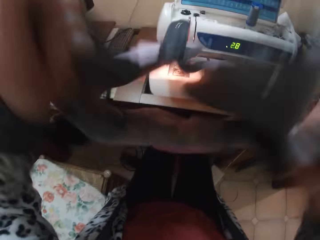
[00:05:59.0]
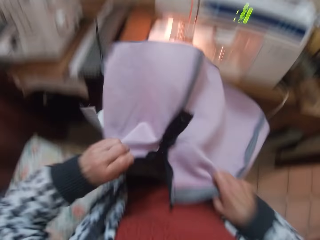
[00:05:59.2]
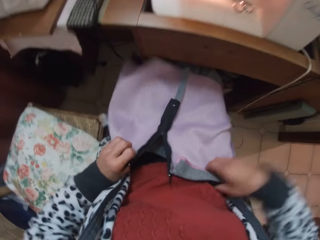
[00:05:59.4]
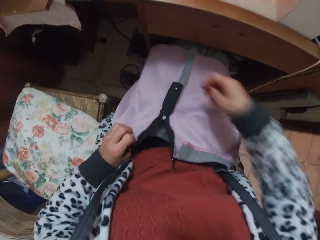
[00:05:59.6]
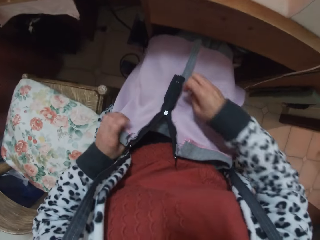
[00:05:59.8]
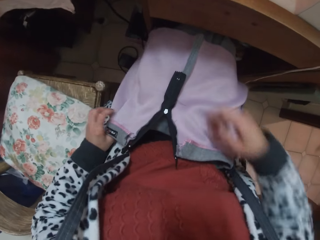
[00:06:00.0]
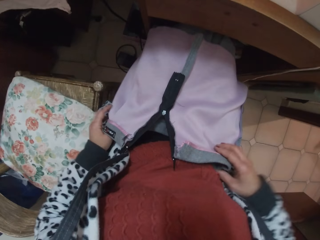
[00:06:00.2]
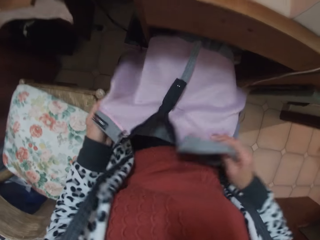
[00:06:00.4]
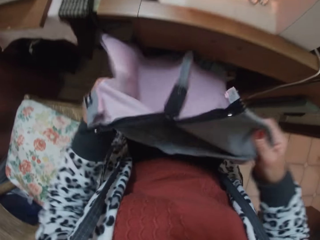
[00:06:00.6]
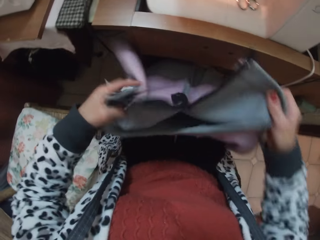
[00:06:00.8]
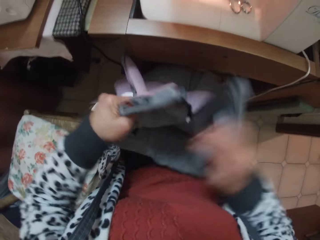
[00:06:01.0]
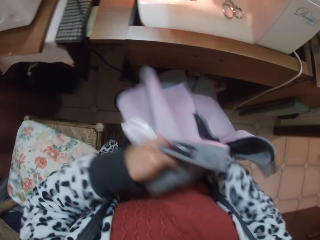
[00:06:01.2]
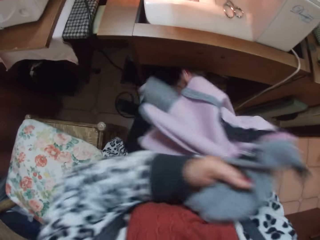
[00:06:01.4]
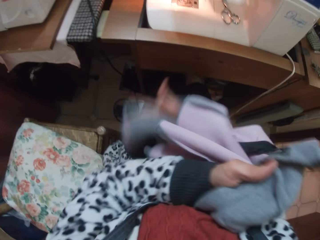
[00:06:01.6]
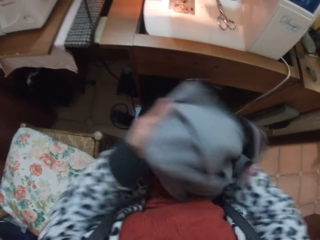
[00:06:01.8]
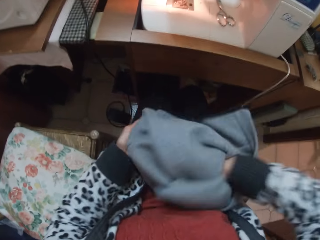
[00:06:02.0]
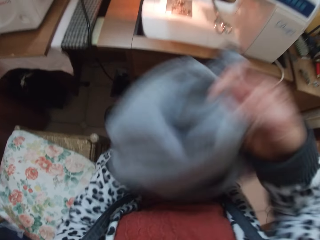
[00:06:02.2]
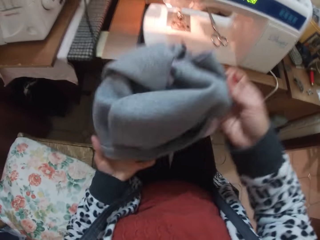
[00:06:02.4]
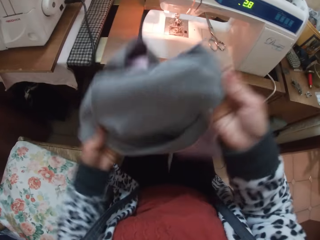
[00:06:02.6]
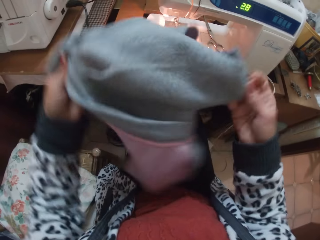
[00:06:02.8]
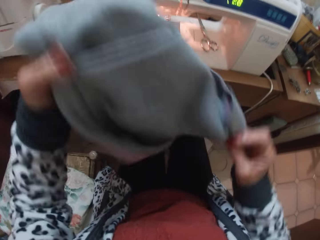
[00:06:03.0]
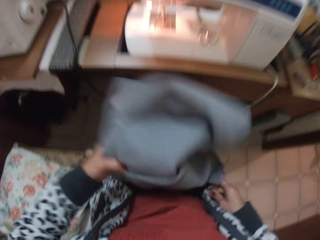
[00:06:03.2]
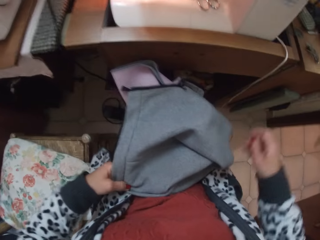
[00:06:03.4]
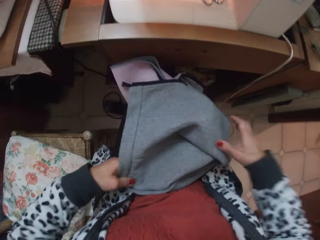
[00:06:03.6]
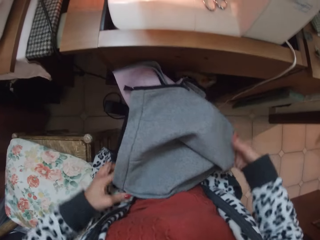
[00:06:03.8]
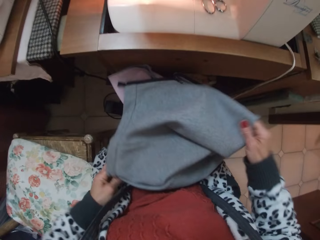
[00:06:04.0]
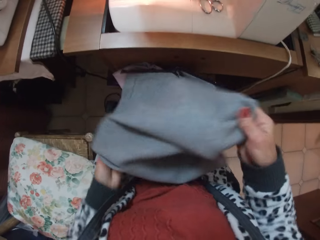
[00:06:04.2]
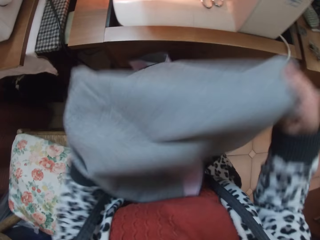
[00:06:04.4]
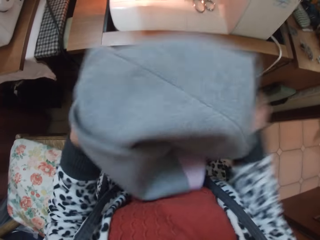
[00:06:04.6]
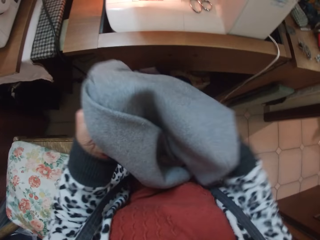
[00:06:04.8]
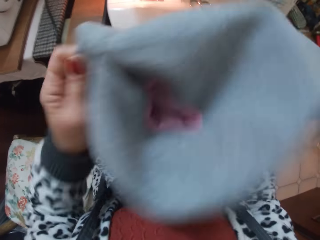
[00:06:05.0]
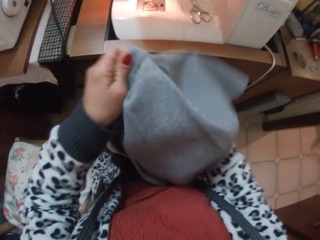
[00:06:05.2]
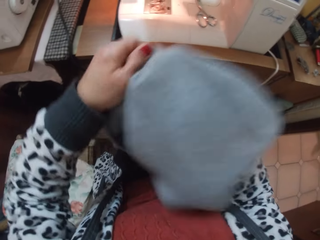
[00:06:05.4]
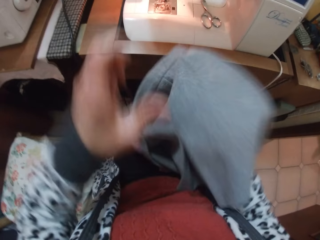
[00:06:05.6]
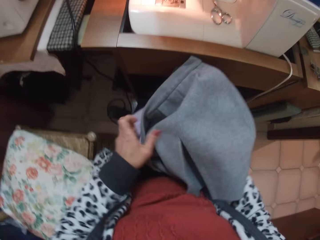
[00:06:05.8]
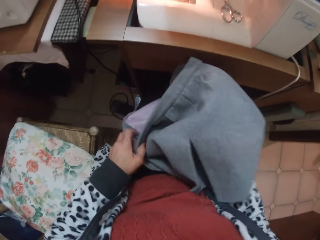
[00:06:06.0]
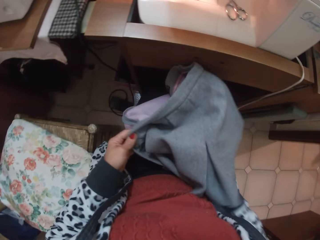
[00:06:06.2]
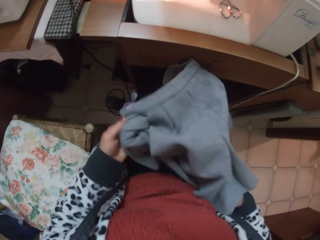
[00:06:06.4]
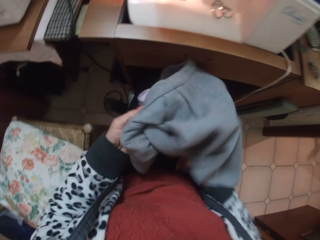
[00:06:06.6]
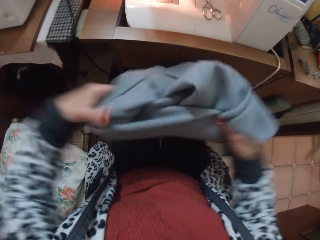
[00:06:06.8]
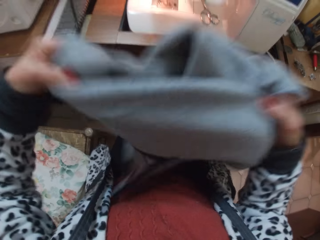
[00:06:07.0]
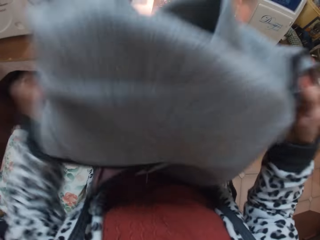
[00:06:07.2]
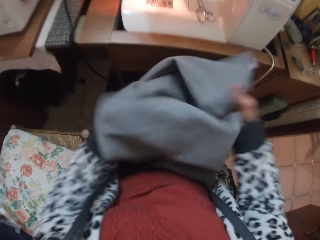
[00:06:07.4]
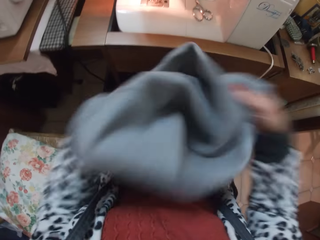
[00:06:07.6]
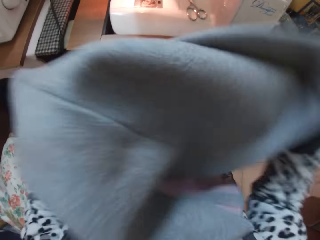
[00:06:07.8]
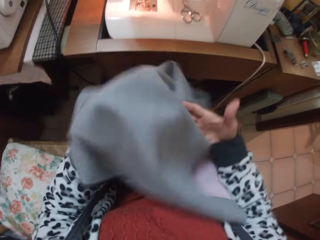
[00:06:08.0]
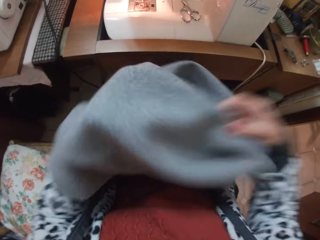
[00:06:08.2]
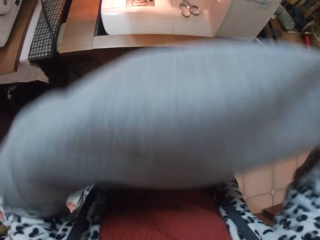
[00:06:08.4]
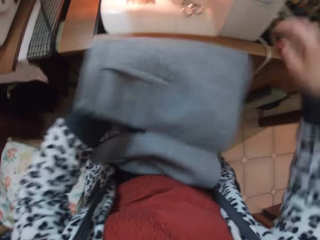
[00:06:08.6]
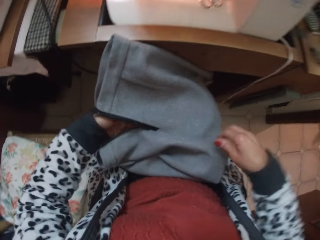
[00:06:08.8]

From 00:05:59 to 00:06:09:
The camera wearer holds up the skirt with her hands. She places the skirt on her lap. She turns the skirt to the other face.

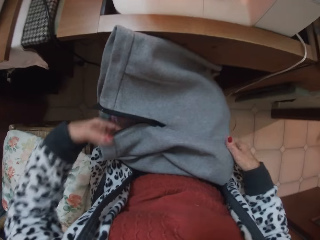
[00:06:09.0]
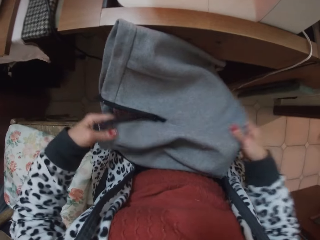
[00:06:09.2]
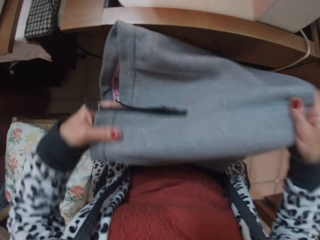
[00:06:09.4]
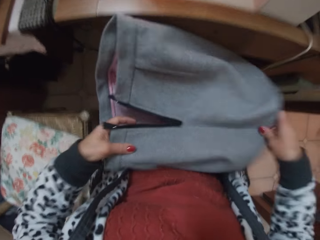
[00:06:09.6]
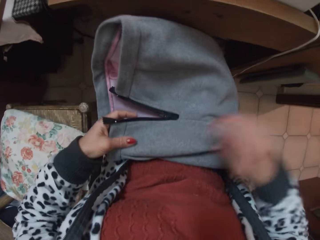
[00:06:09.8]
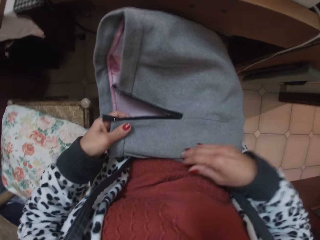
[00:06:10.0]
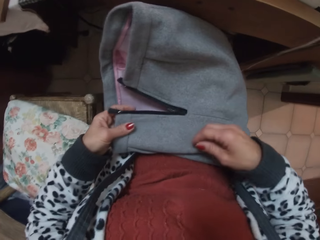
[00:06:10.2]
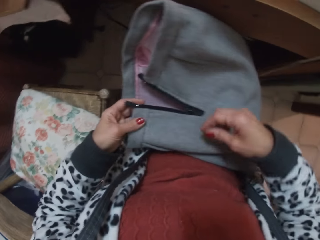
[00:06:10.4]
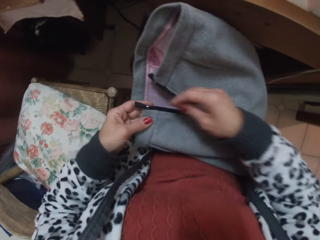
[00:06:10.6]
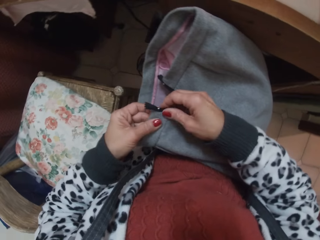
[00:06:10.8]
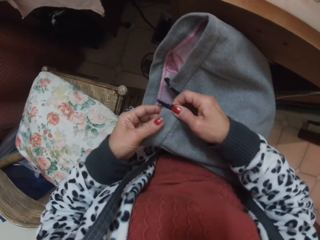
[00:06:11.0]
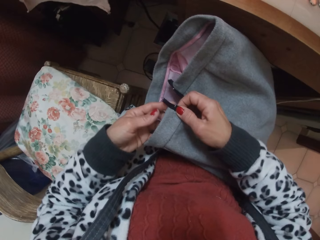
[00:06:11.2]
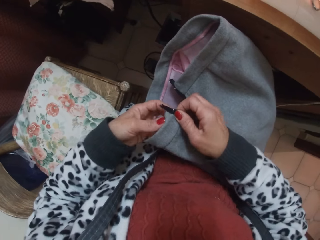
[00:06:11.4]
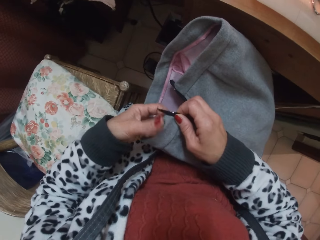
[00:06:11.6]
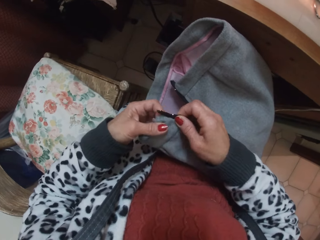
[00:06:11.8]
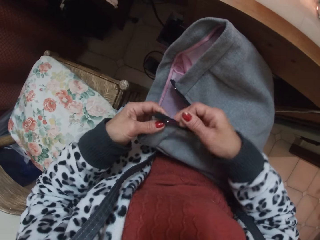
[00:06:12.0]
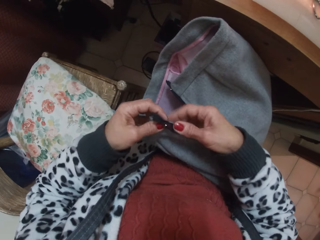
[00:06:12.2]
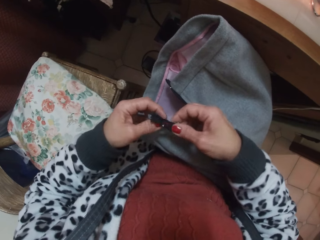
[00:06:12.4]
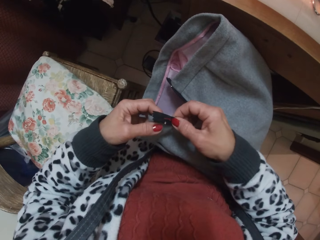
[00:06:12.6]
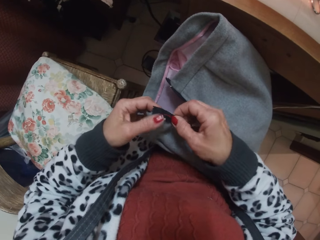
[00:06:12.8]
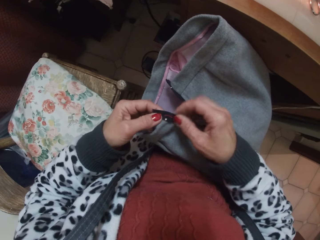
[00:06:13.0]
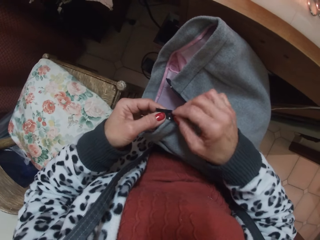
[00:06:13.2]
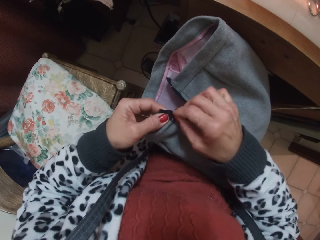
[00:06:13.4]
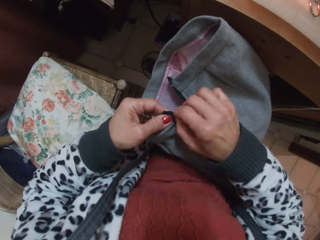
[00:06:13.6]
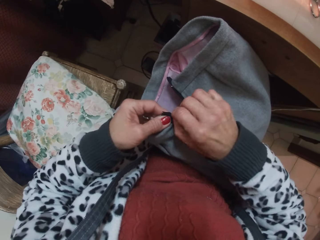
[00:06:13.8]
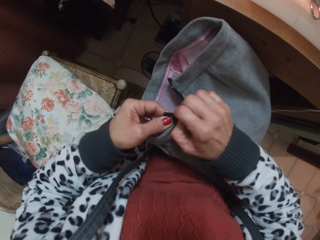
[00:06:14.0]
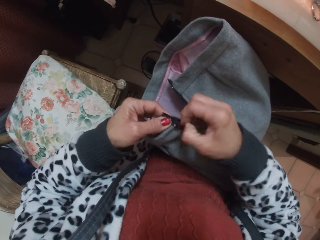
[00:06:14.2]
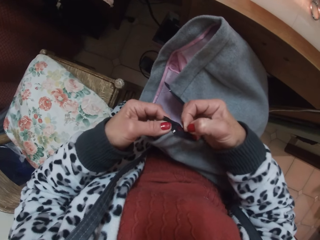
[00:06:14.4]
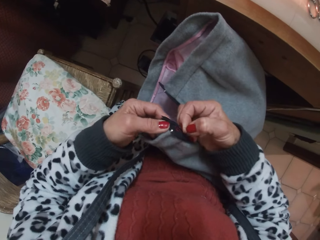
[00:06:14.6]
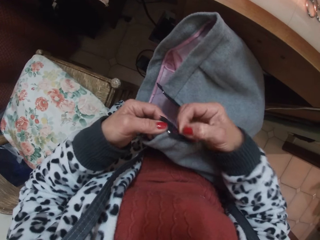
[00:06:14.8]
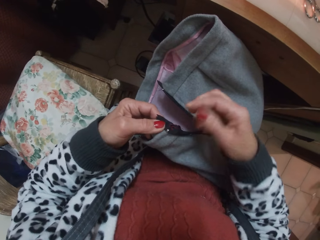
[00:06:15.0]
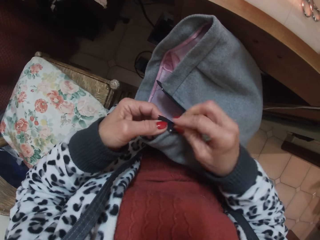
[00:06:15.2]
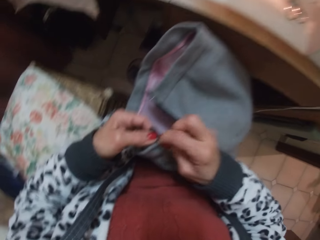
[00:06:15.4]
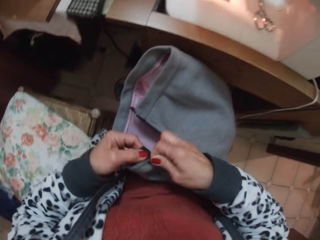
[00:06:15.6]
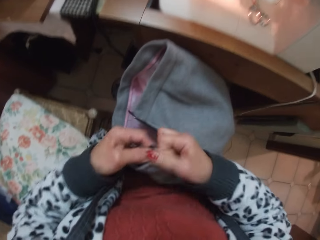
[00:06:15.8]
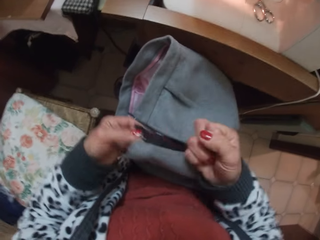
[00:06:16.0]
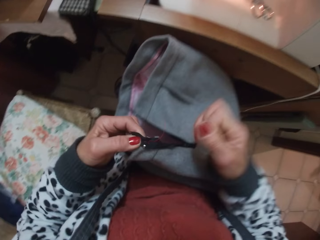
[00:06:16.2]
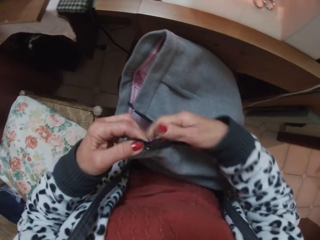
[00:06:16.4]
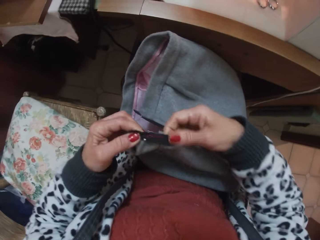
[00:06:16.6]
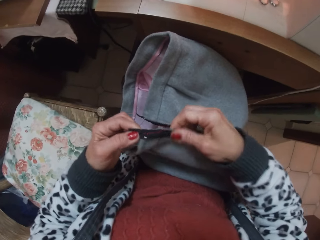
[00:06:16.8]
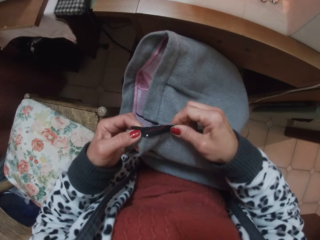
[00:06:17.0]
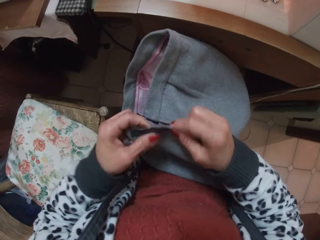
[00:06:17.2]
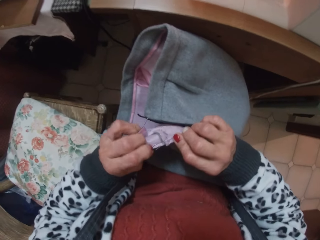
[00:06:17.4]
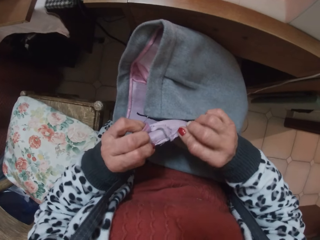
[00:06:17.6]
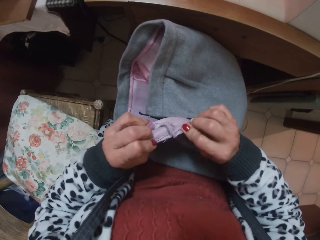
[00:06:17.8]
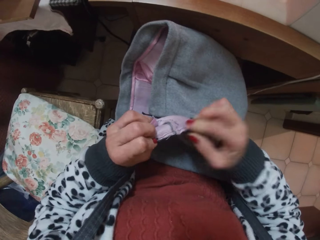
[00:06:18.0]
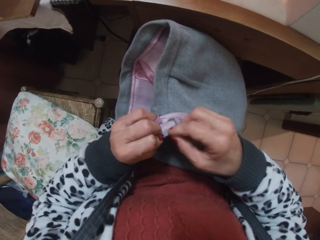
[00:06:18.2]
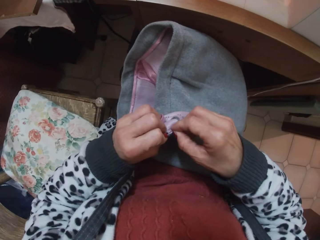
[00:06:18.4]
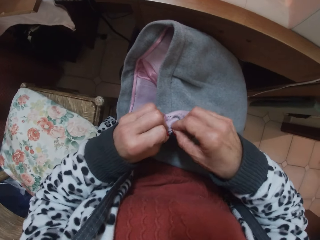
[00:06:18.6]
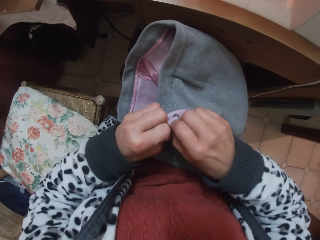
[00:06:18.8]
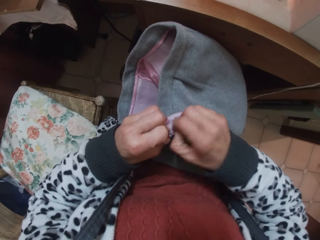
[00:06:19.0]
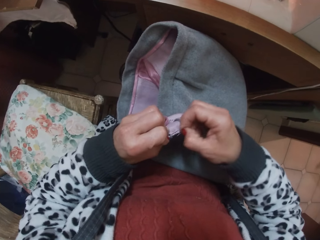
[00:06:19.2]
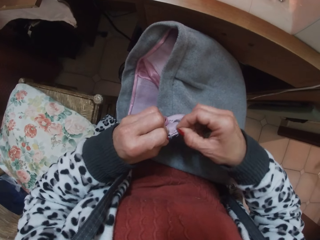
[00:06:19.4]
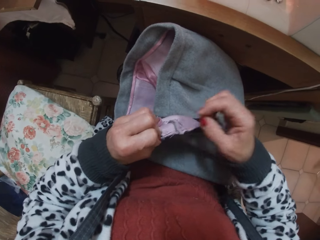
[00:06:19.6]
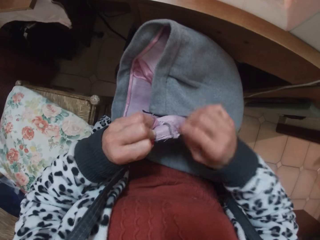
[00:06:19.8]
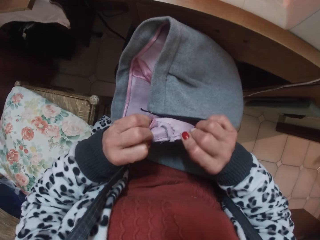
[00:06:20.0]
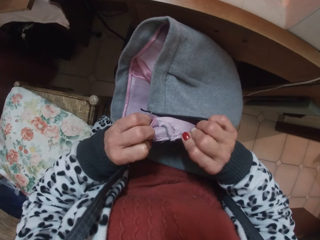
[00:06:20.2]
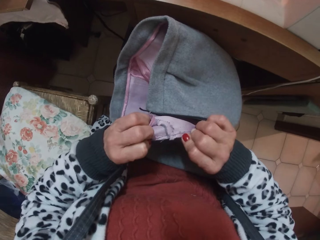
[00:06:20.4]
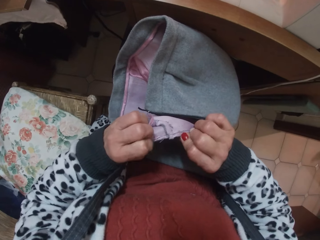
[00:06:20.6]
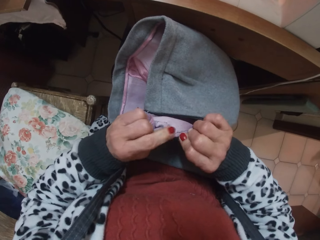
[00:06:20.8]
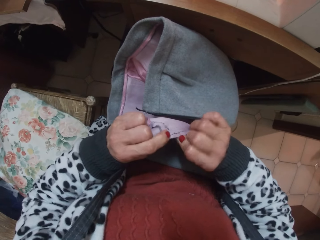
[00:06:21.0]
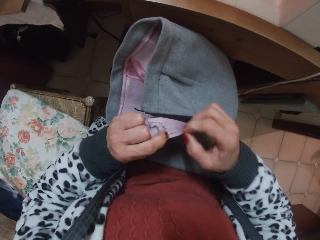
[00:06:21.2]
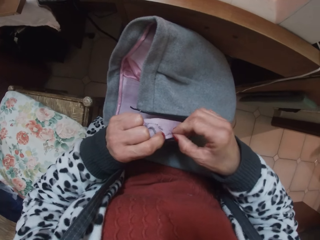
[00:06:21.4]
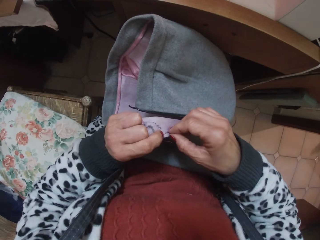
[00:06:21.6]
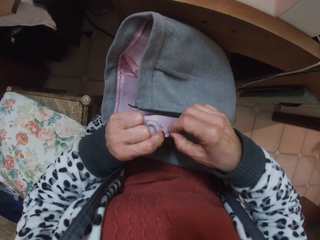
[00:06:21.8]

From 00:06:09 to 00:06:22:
The camera wearer touches the zip on the skirt. She uses her hand on the zip stitches. She pulls out a thread.
